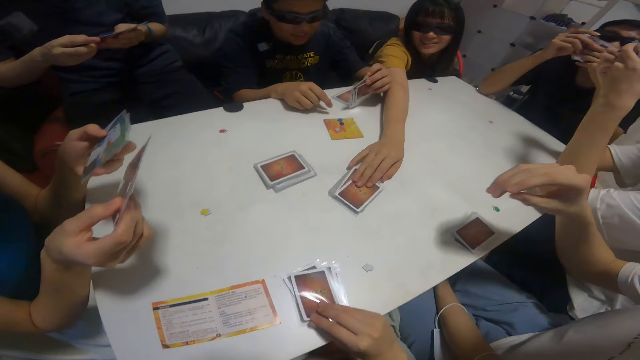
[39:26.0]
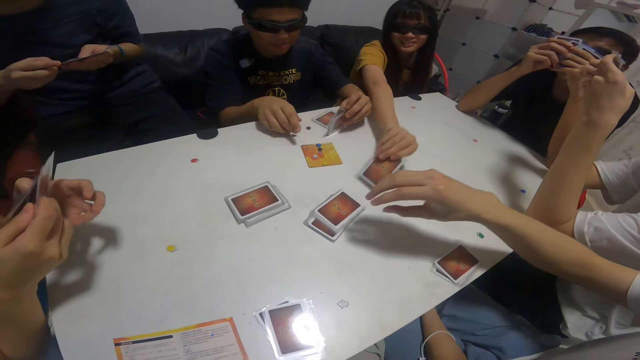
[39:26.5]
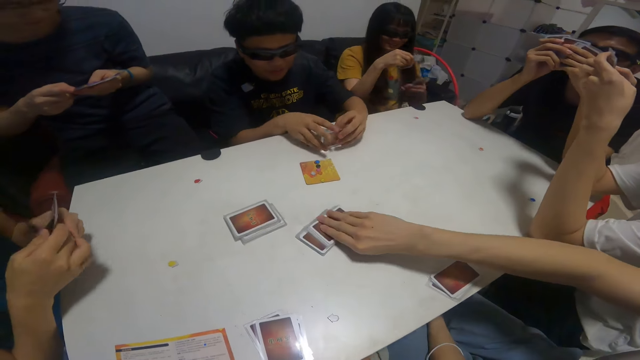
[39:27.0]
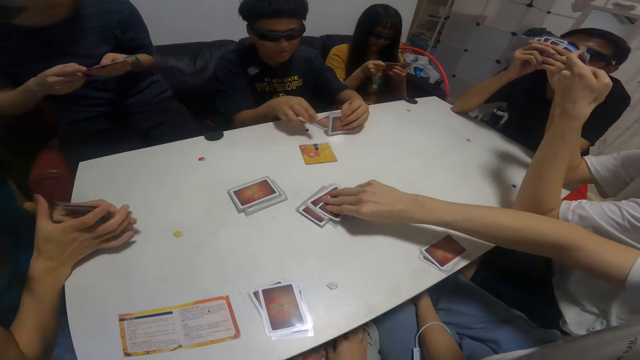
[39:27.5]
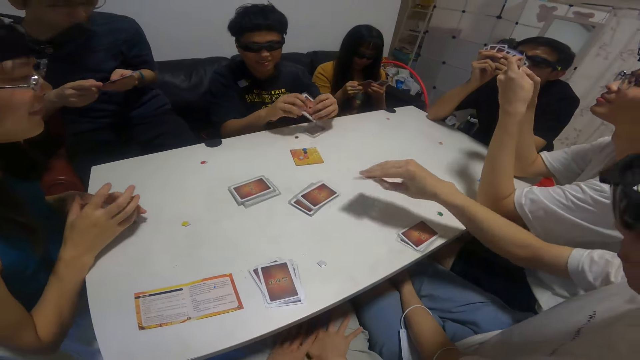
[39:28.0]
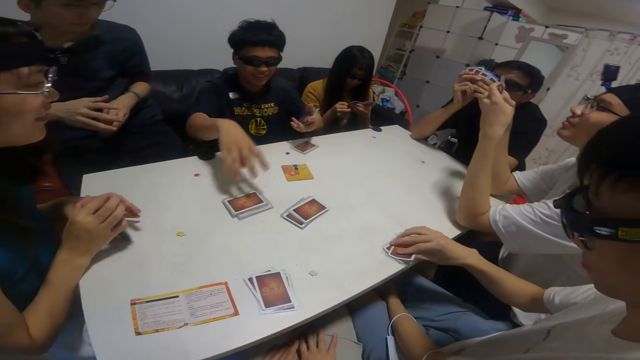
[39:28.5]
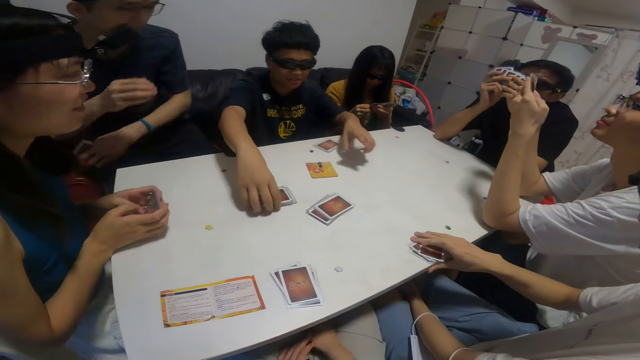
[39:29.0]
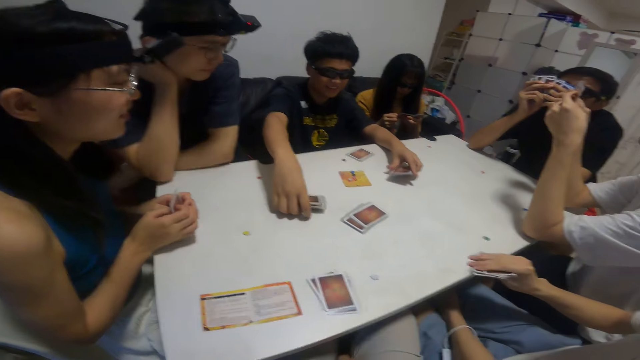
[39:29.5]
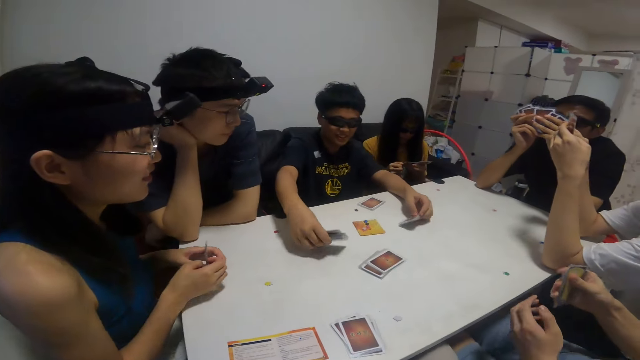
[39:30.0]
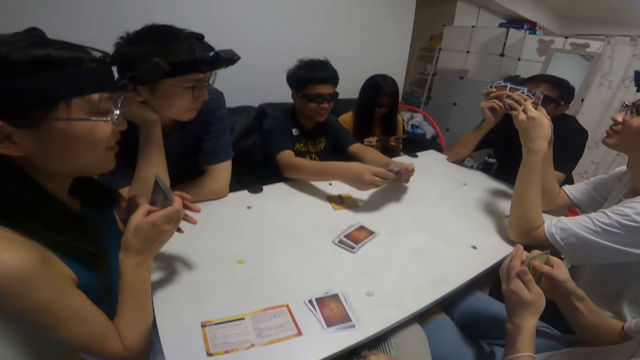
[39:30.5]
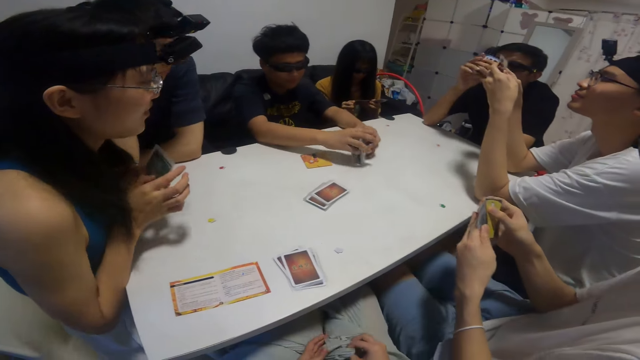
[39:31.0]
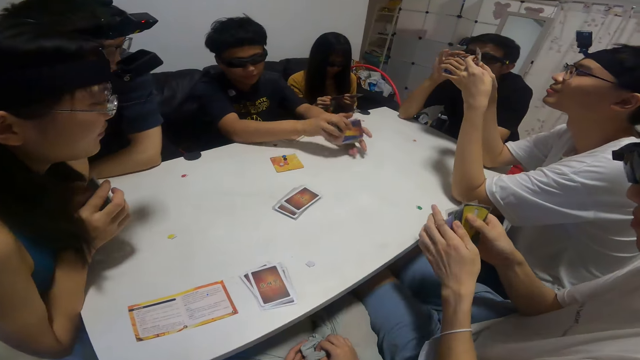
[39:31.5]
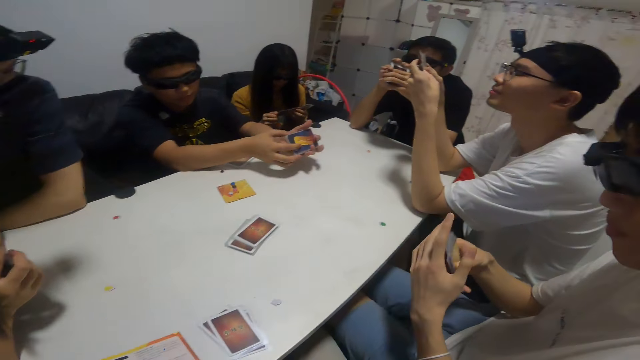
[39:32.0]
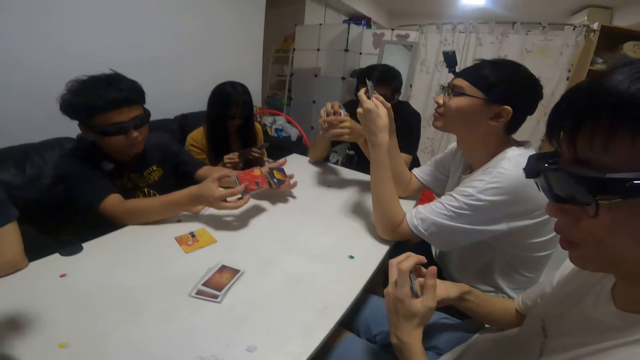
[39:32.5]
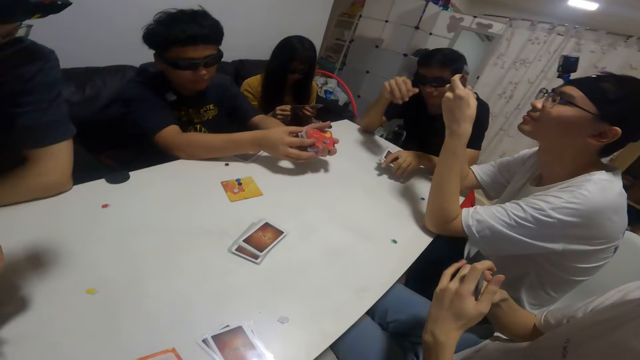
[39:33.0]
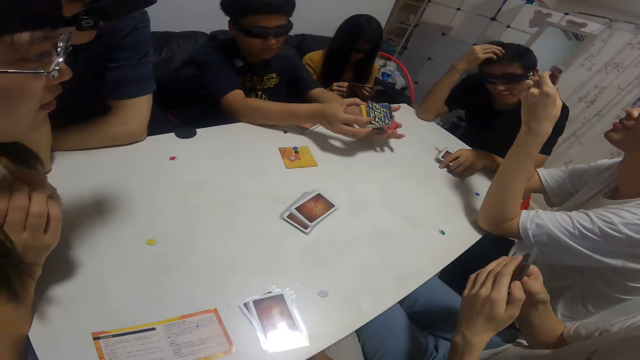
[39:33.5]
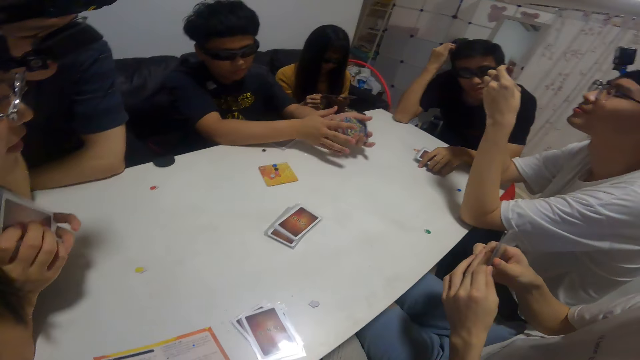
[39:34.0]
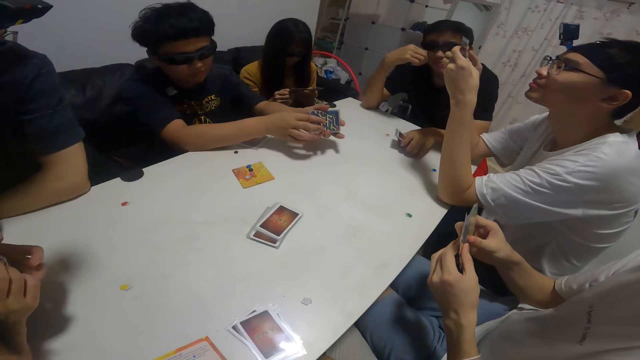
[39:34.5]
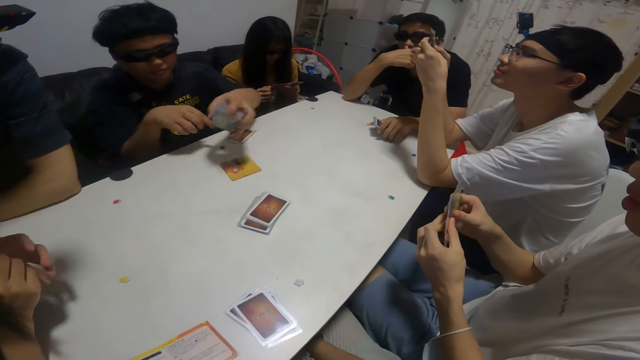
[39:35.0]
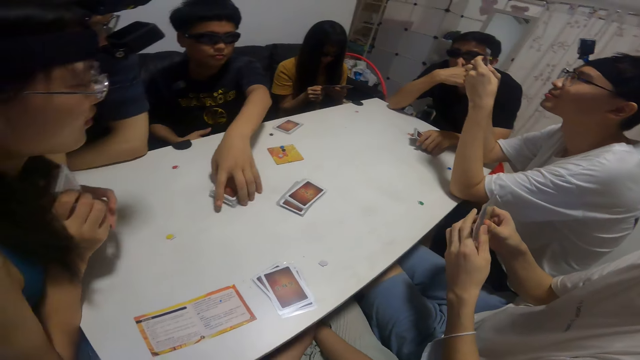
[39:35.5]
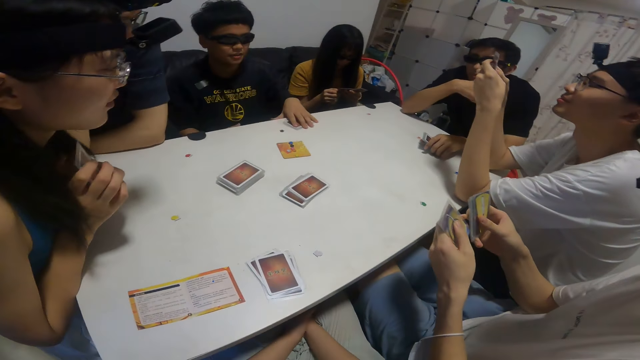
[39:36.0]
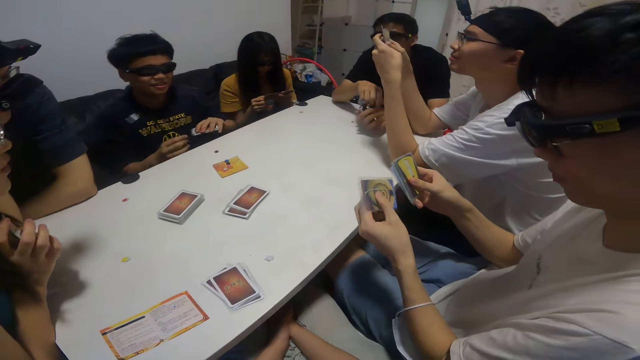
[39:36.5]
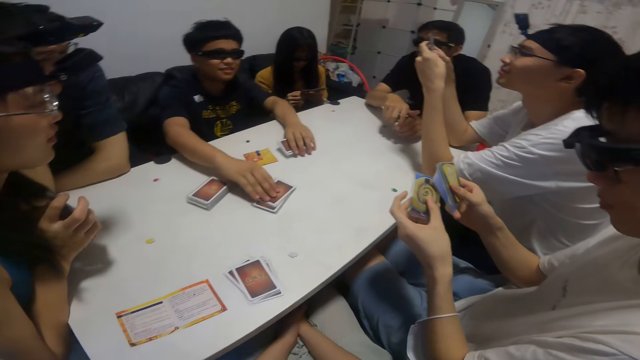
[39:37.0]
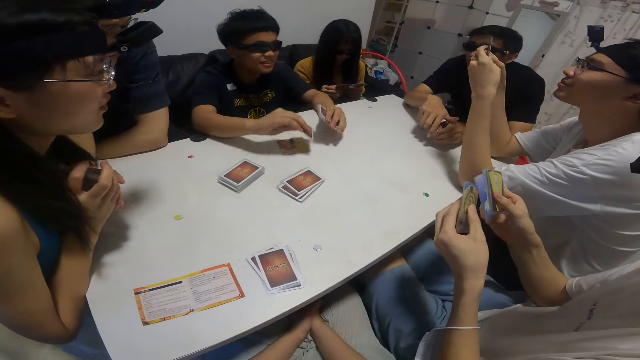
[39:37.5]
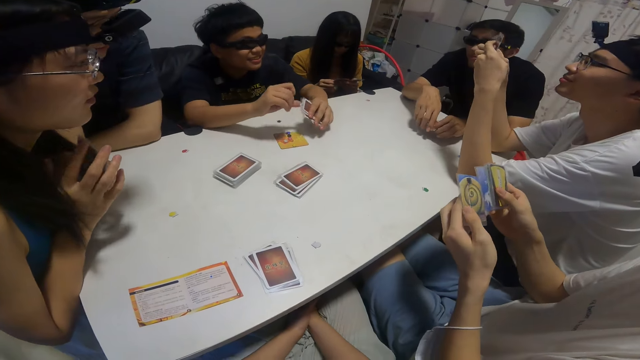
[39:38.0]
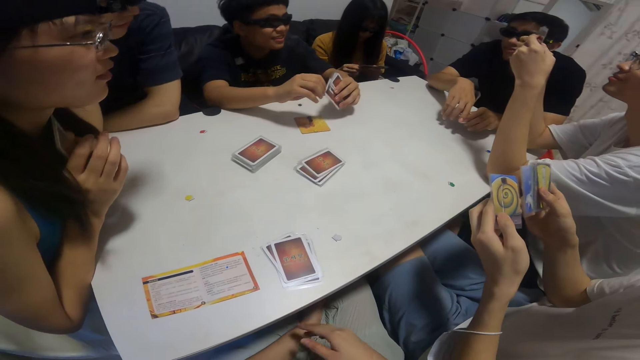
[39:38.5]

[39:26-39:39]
The camera wearer places a card on the other cards. They look around the table. The man shuffles the cards with both hands. The man drops the cards on the table with his right hand. The man picks up the cards from the table with both his hands.

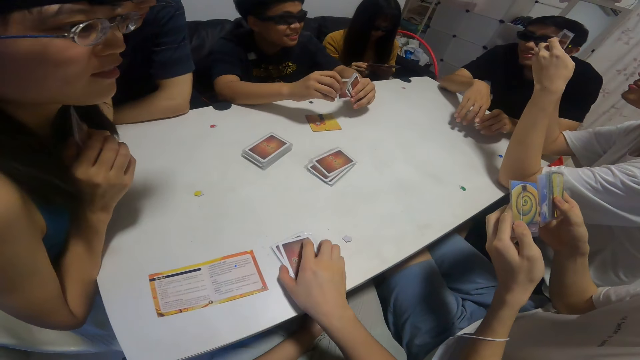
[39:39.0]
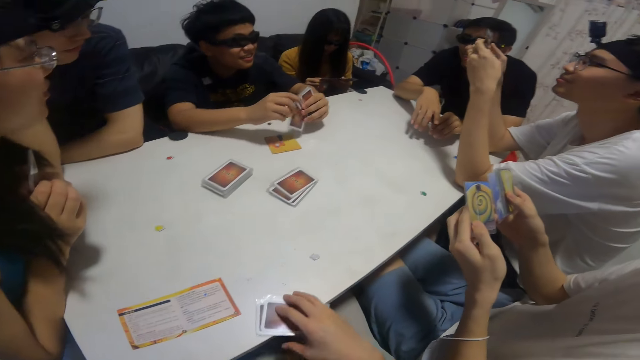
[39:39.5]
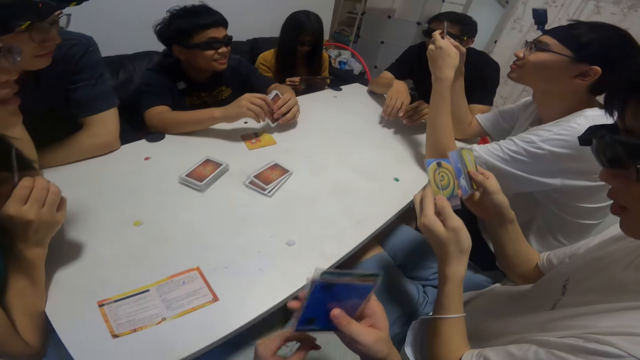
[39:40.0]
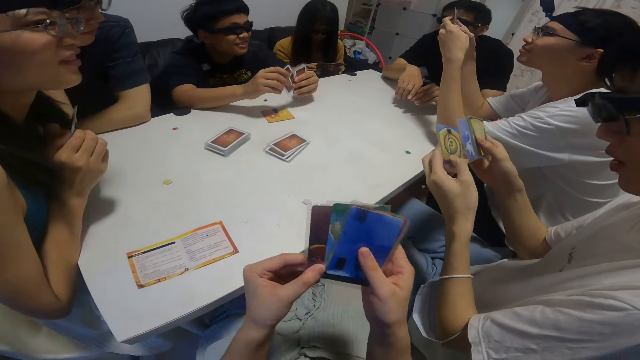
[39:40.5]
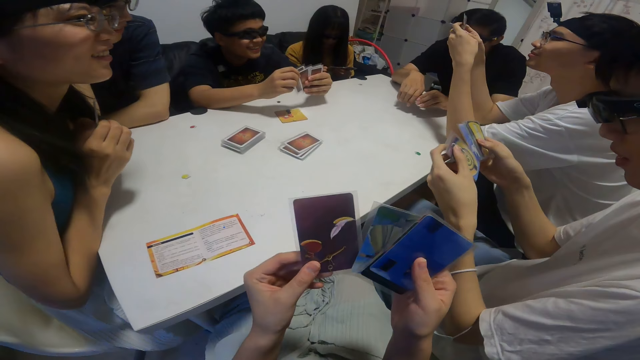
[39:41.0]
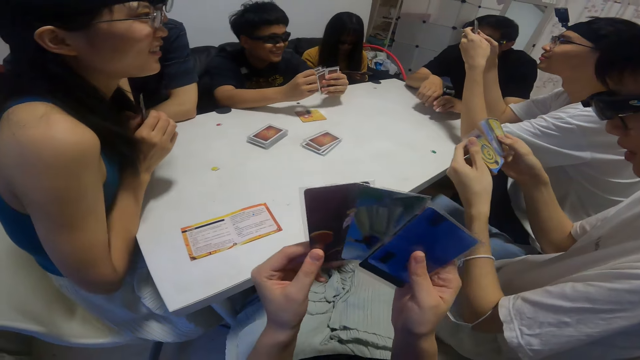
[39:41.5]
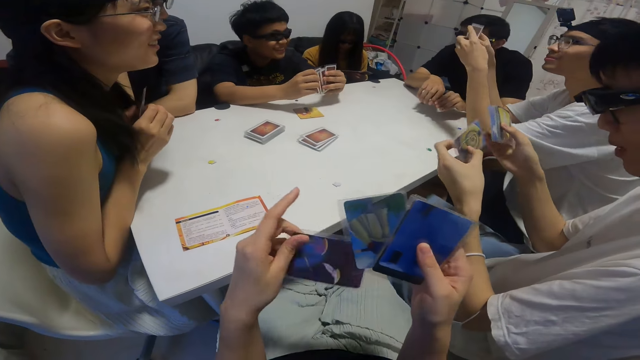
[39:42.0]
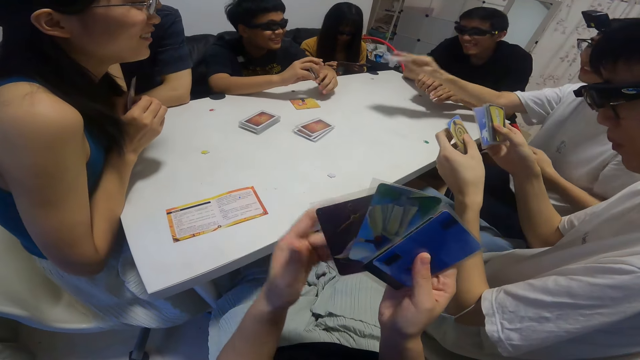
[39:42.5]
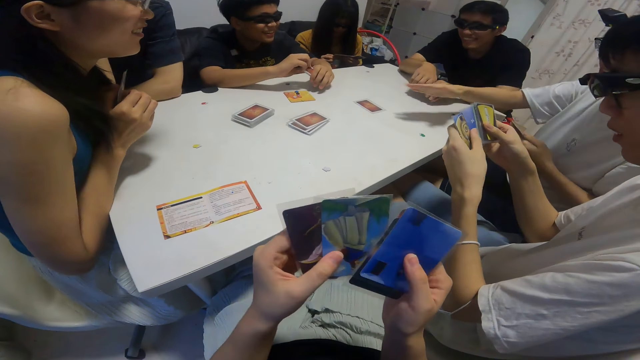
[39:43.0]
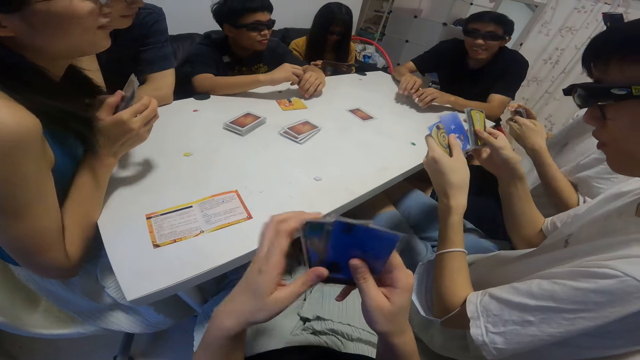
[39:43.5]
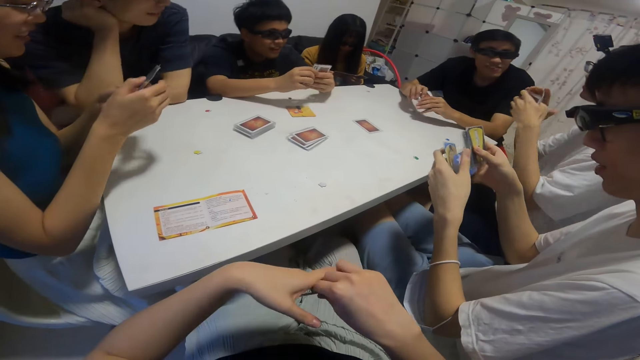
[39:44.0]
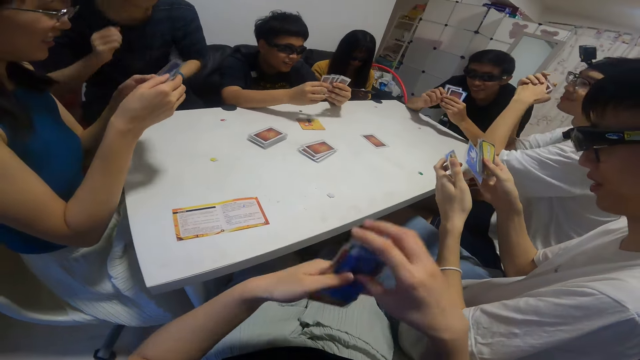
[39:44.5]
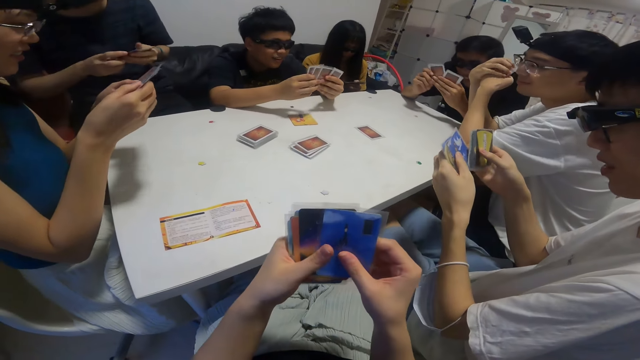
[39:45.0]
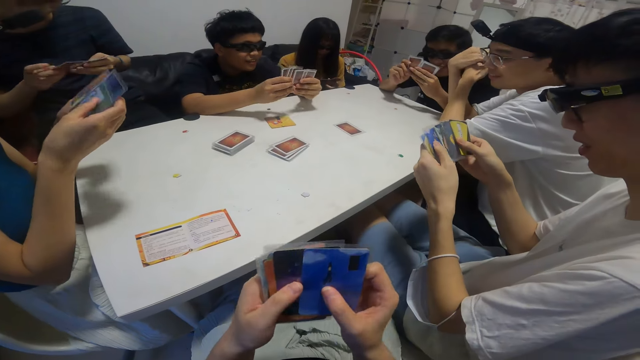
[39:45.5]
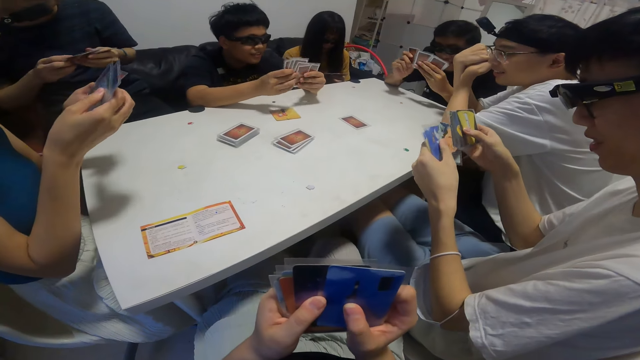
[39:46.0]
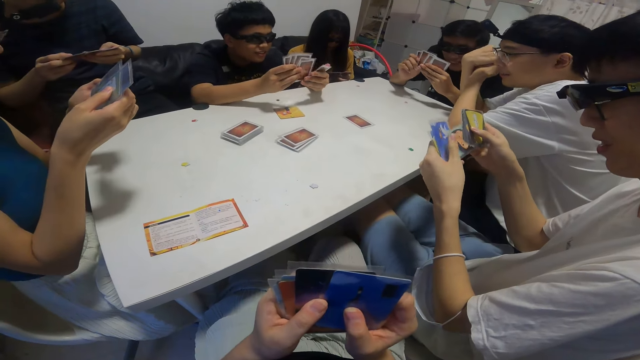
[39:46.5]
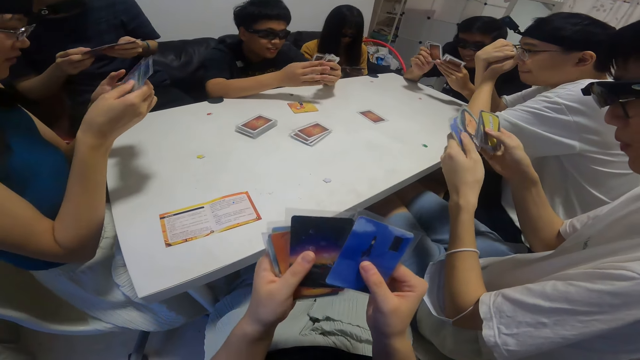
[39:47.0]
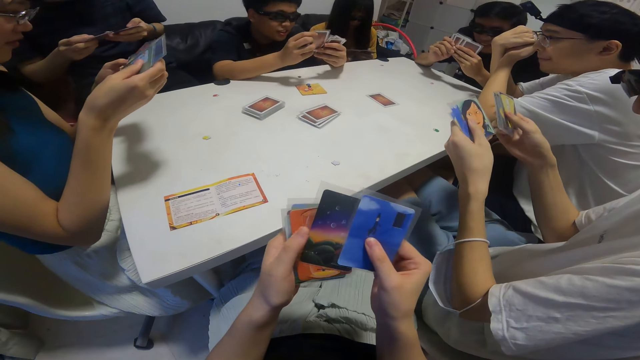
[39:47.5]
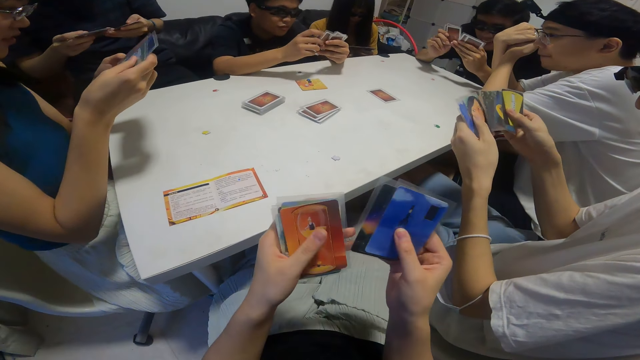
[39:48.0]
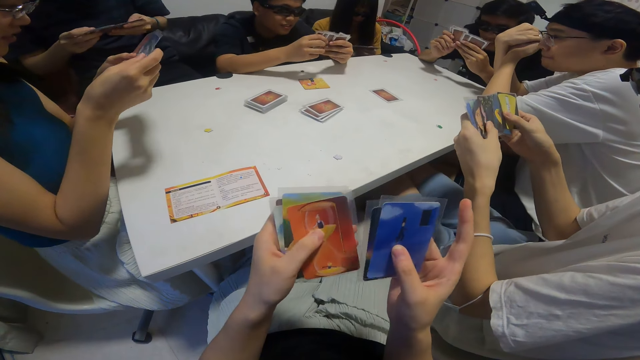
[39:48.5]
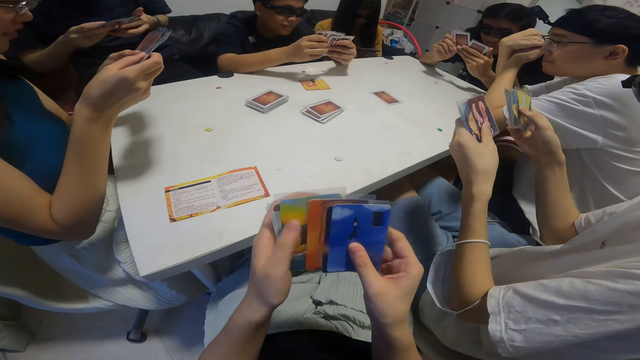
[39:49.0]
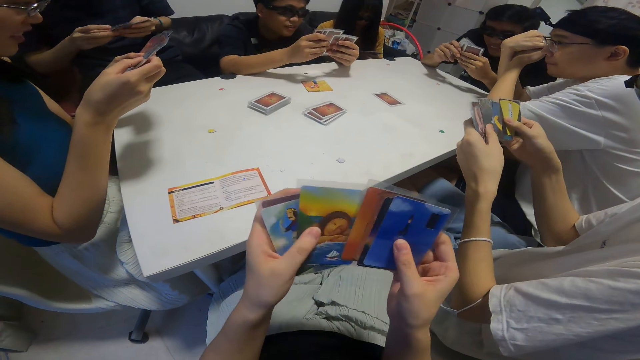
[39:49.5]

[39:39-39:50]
The camera wearer picks up the cards from the table with his right hand. He shuffles the cards. He holds the cards with both hands.
